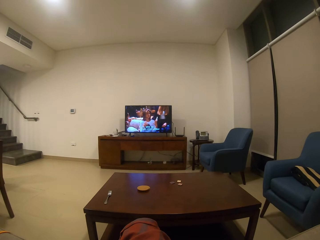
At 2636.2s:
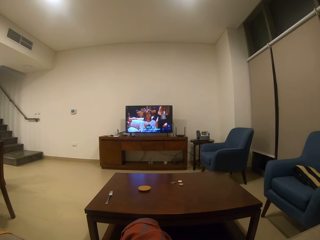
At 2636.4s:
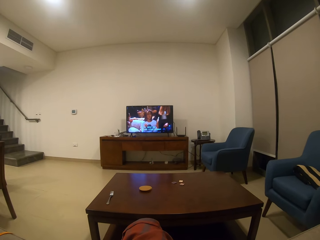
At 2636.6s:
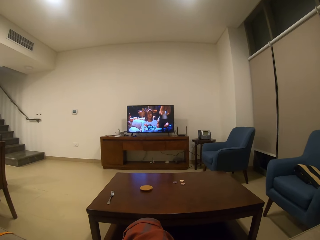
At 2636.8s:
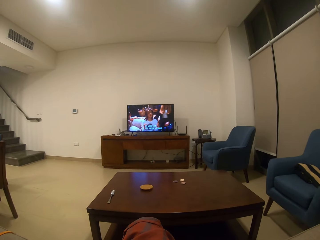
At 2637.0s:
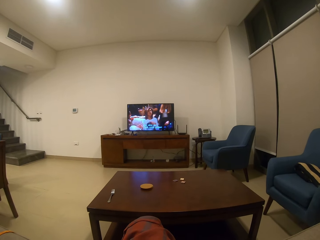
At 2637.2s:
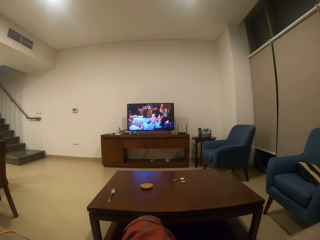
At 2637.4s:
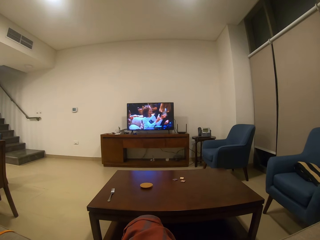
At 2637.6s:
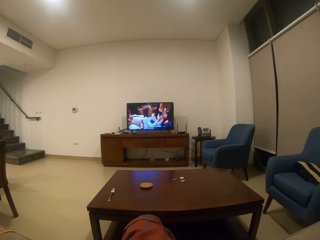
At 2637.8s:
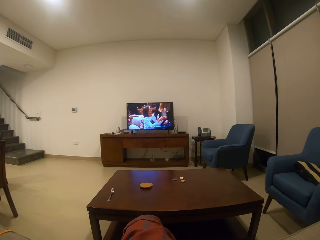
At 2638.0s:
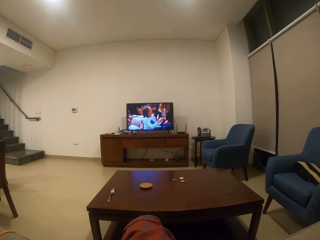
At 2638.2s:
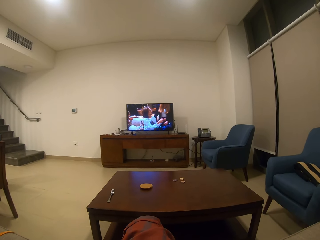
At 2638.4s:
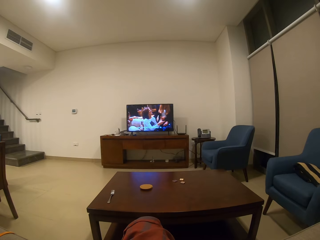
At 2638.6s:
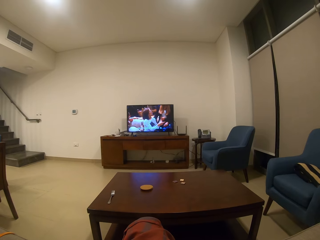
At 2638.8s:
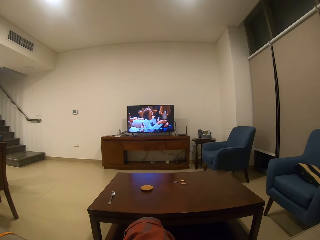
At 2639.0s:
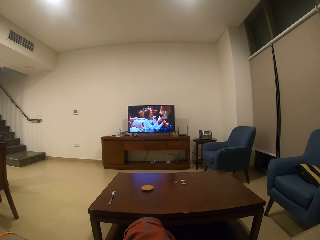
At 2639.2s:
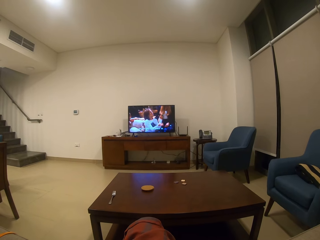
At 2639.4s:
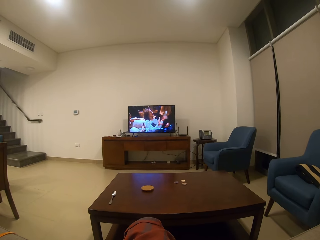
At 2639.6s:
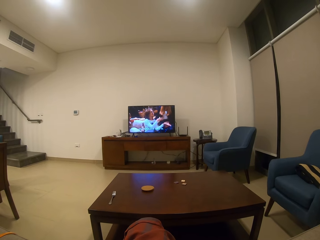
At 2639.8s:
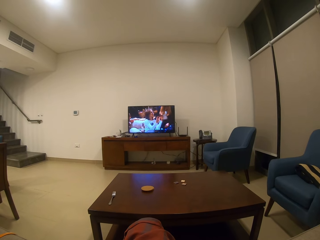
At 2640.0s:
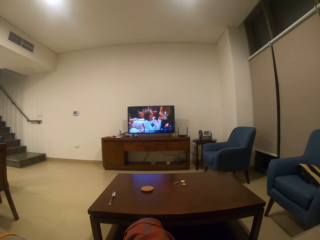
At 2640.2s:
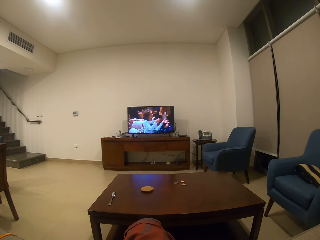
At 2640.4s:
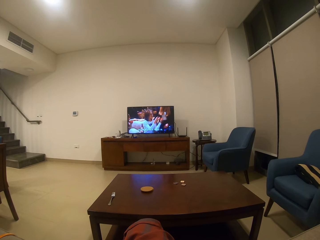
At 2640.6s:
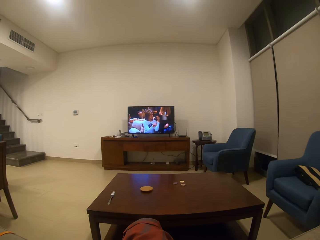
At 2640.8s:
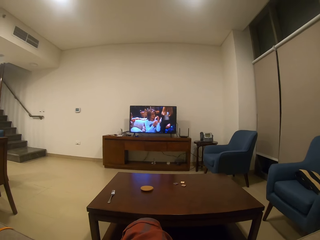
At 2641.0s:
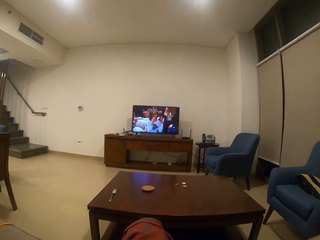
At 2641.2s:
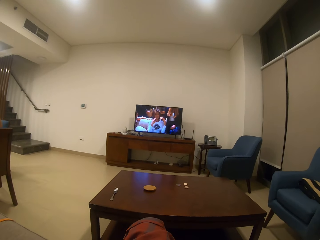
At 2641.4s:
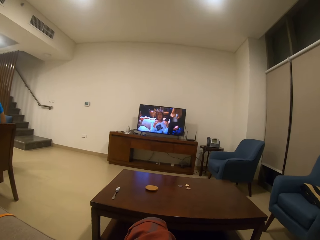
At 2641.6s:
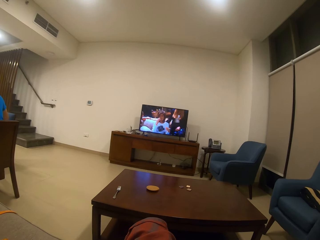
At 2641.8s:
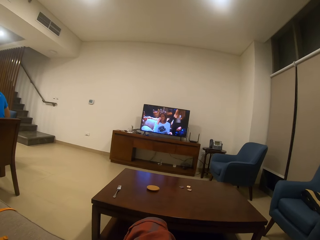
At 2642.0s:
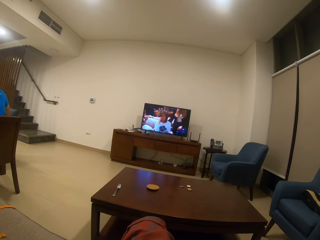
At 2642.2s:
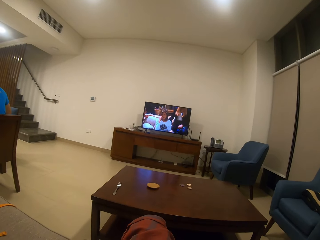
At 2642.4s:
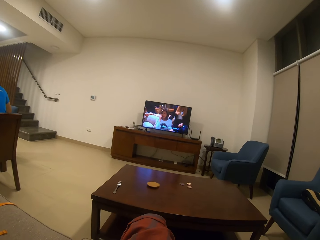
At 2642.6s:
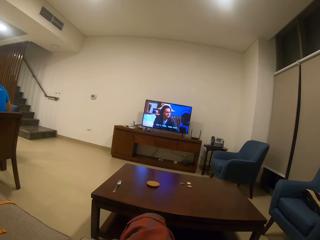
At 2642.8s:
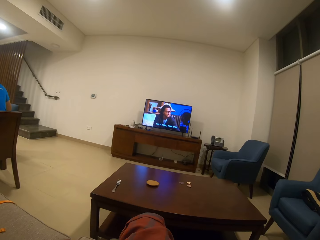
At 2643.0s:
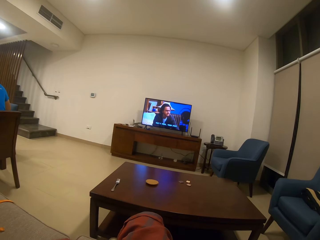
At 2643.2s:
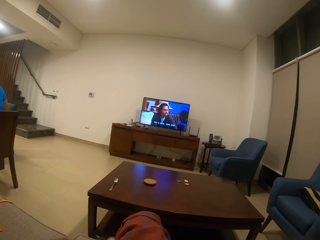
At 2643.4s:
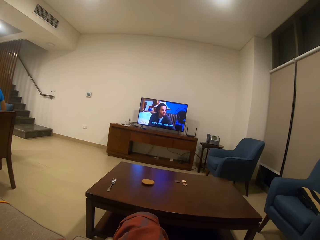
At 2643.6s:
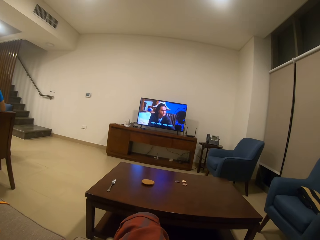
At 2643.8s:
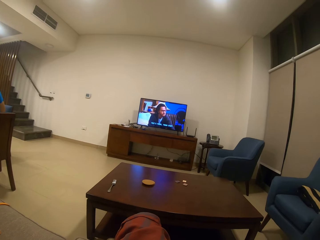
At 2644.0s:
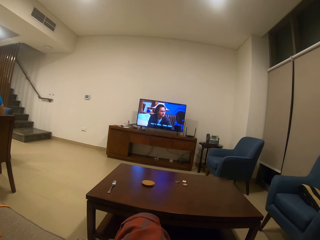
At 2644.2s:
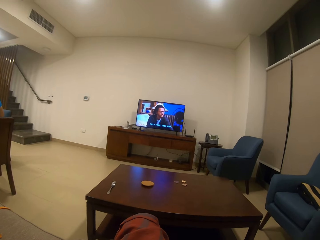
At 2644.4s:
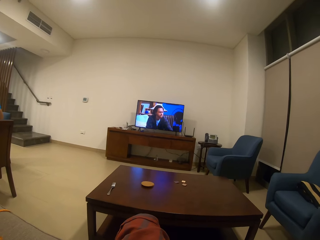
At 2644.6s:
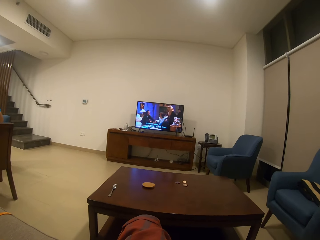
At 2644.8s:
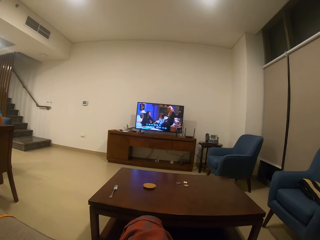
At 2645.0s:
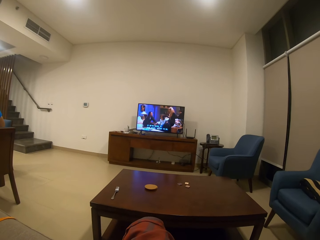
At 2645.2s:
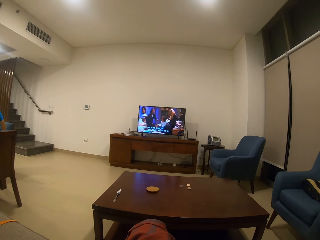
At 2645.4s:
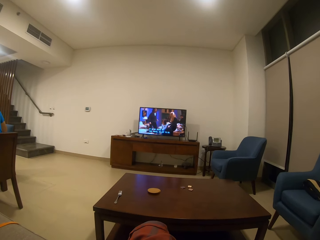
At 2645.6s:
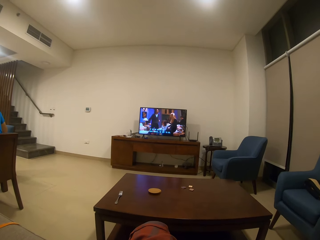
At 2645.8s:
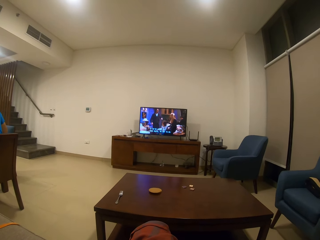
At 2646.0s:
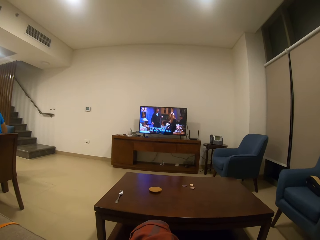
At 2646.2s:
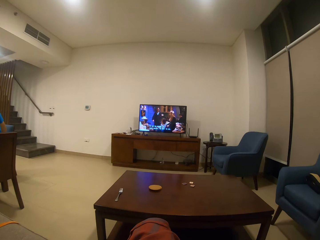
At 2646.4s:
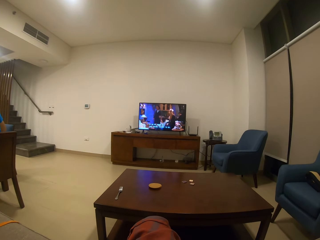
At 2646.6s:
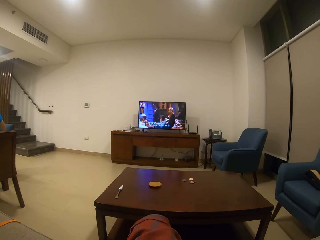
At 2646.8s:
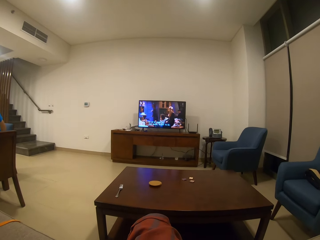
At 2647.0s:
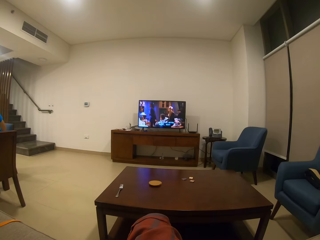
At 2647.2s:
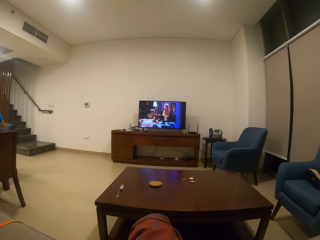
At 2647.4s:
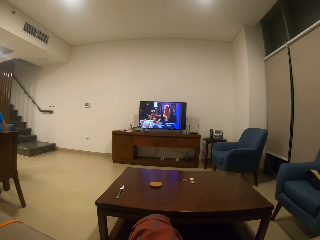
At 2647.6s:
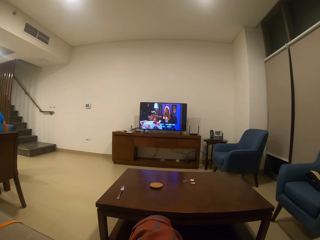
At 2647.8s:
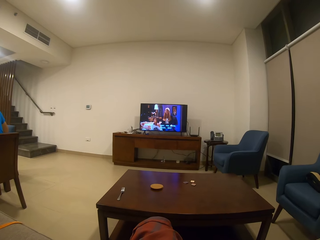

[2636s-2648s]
The camera wearer looks around. They watch a TV.

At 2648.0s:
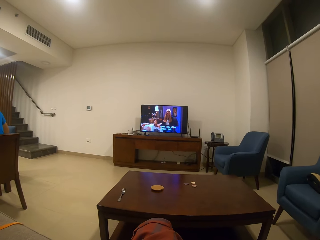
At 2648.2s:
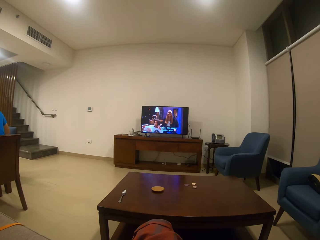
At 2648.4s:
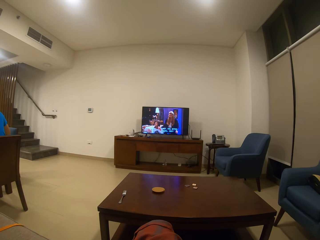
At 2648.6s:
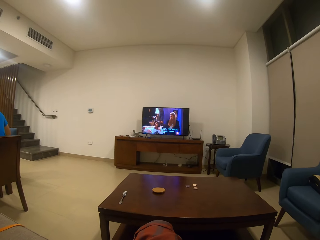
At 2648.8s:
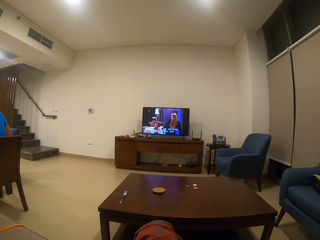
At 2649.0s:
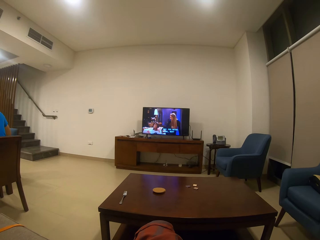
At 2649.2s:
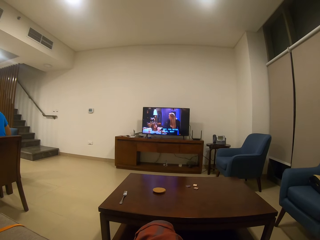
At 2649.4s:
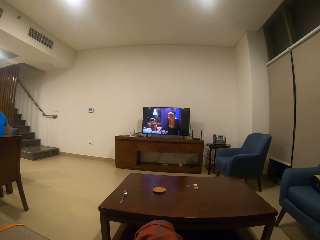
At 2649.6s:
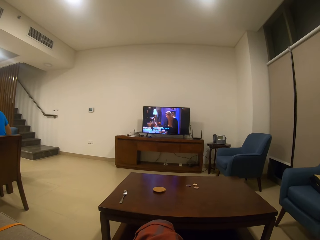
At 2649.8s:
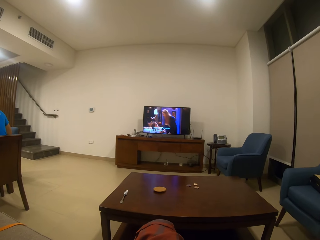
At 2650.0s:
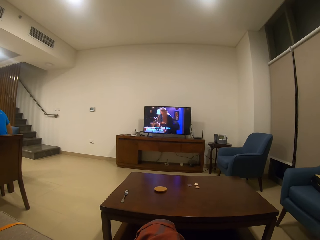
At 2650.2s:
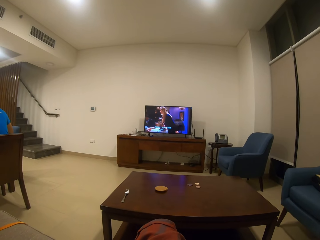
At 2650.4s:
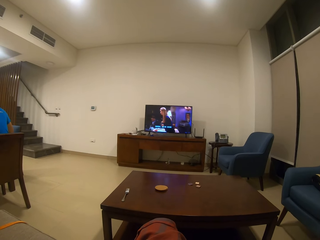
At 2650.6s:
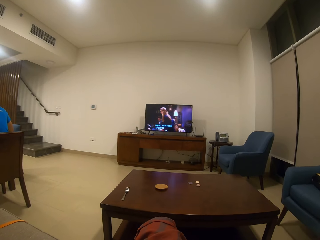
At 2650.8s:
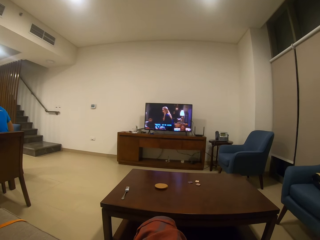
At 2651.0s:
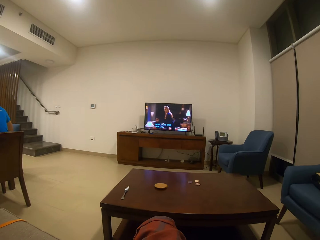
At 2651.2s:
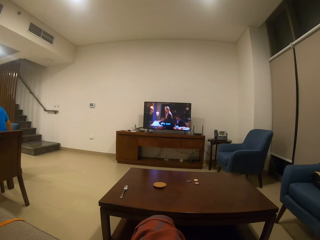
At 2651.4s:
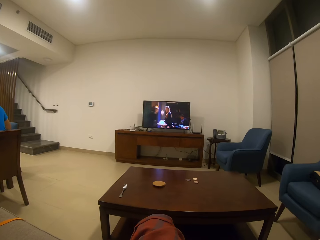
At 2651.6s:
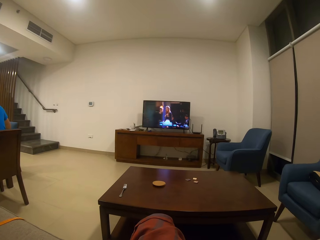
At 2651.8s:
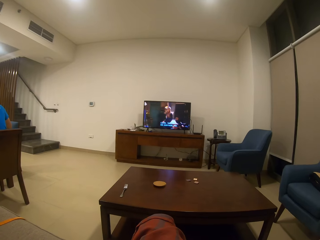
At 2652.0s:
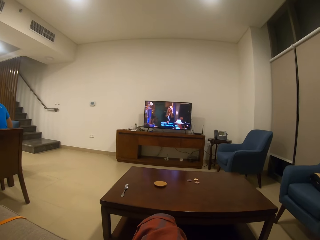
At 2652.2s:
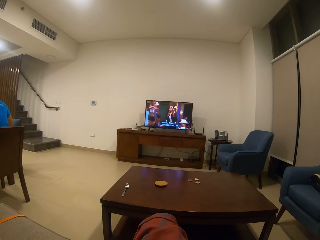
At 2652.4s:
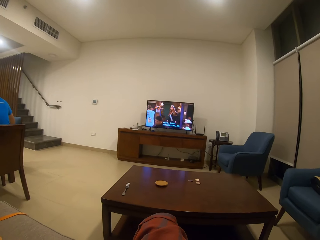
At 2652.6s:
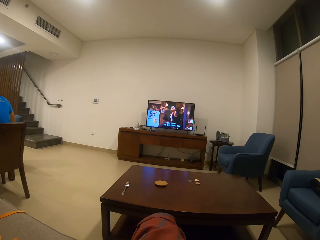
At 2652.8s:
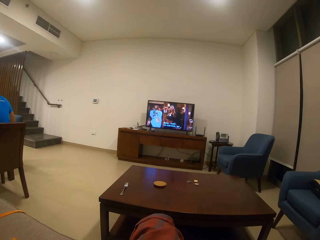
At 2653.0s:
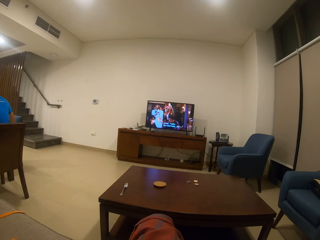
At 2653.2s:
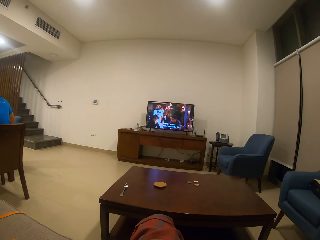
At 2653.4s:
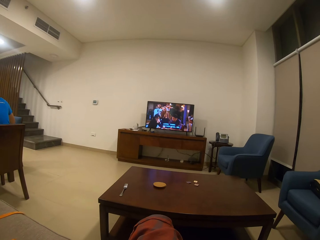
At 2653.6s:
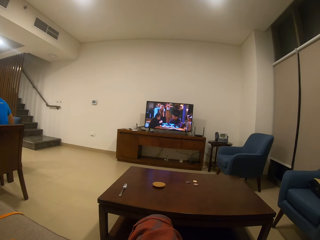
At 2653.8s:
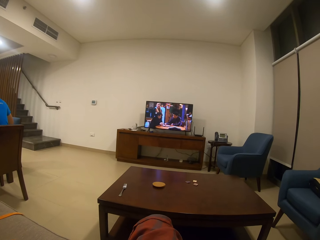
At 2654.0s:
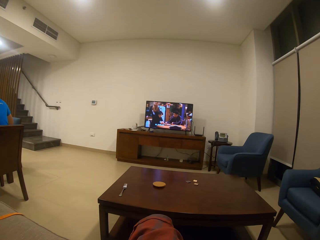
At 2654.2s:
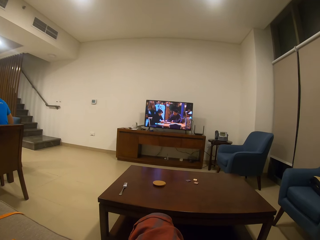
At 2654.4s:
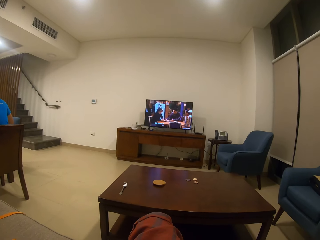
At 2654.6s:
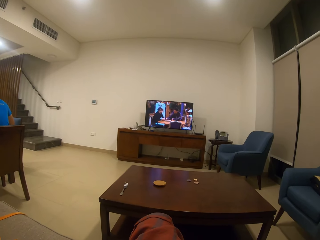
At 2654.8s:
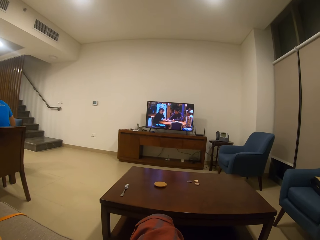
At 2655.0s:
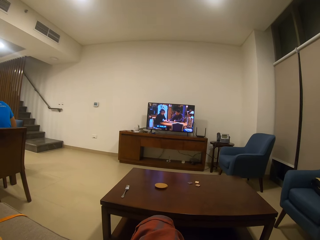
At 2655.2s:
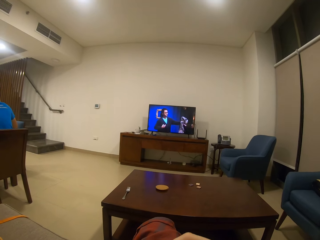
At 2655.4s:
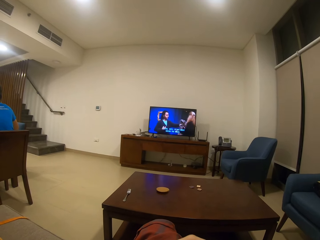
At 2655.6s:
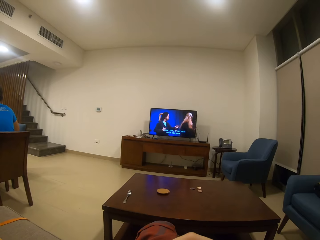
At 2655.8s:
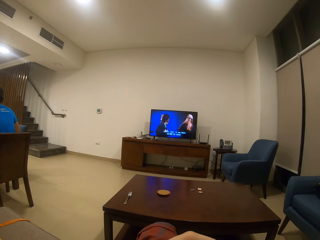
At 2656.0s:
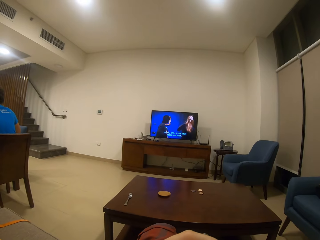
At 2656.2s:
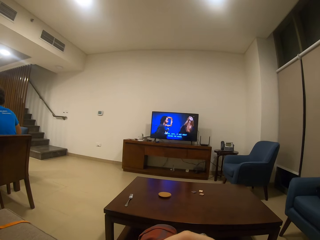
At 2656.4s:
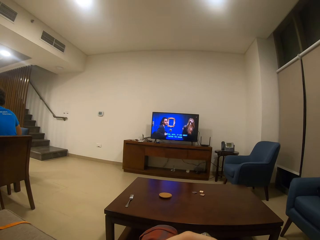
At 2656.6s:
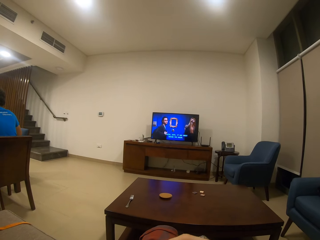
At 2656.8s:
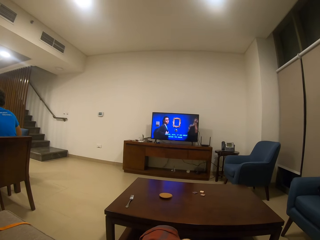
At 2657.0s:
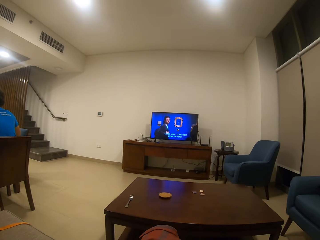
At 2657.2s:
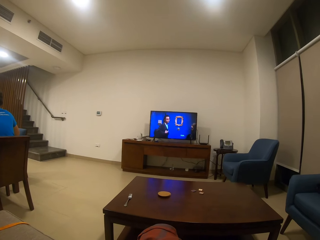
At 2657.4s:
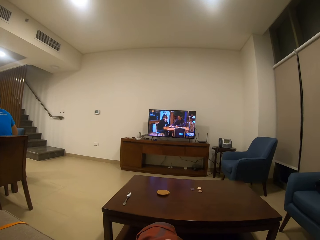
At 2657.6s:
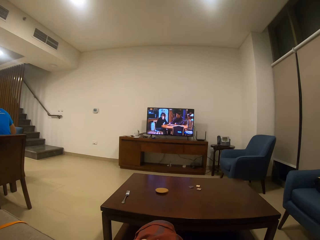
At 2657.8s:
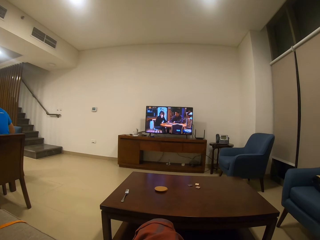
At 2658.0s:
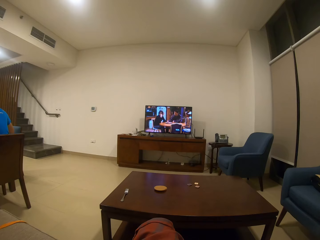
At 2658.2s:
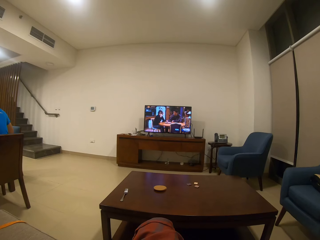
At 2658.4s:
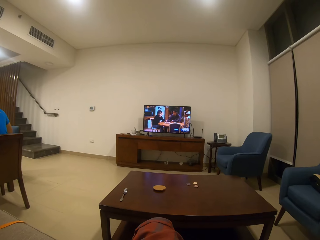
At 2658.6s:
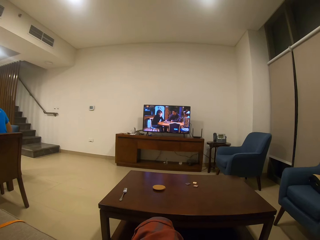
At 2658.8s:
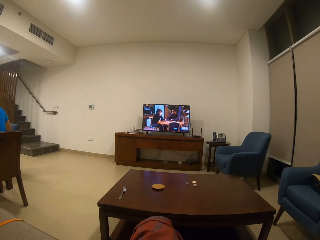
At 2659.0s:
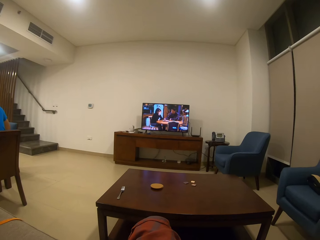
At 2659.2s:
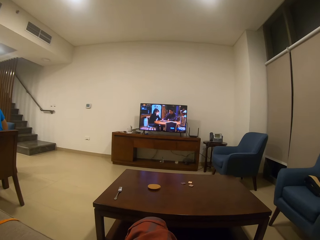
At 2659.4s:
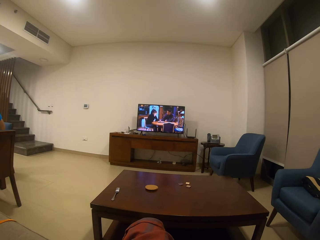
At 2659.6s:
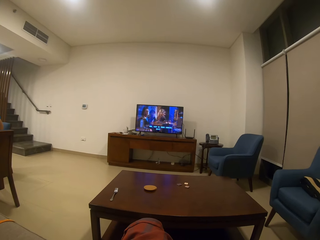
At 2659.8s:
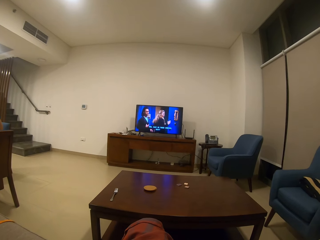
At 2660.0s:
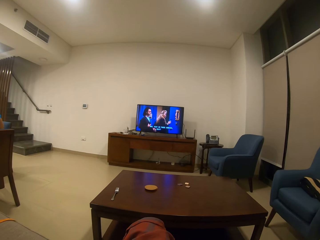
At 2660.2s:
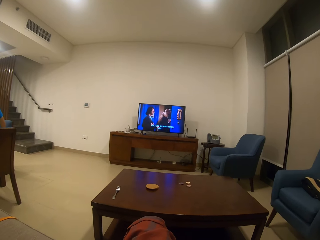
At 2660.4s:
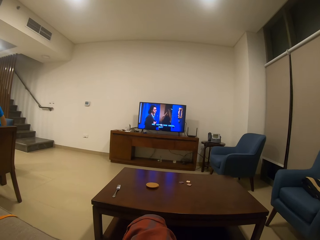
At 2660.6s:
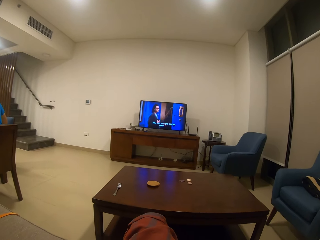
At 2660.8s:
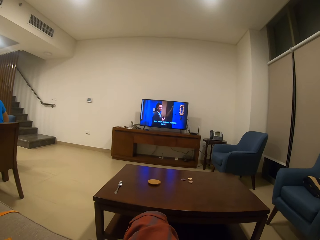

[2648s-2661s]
The camera wearer drinks something. They watch a television.
